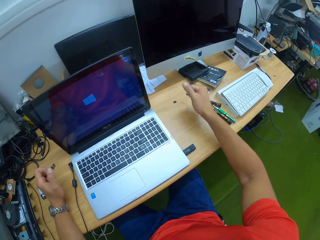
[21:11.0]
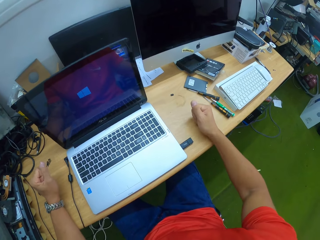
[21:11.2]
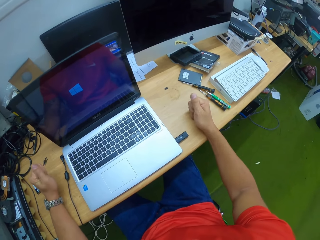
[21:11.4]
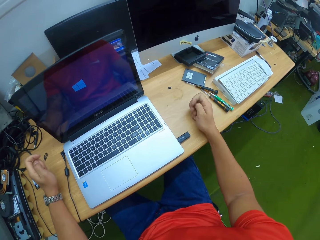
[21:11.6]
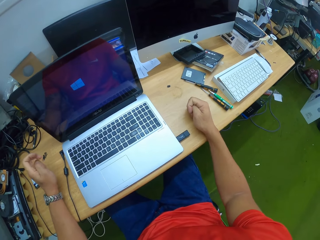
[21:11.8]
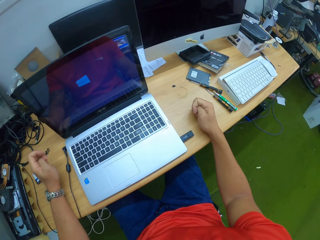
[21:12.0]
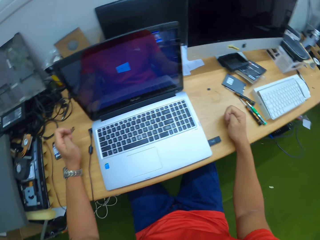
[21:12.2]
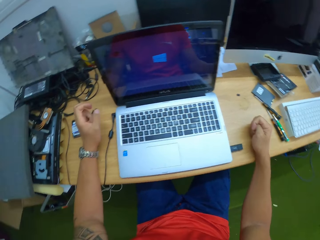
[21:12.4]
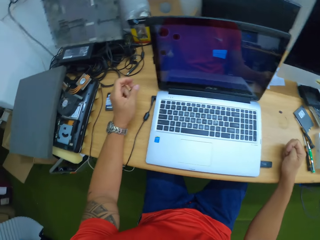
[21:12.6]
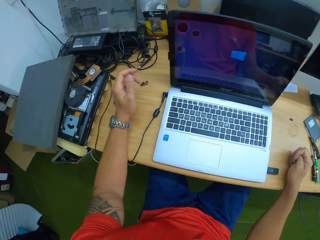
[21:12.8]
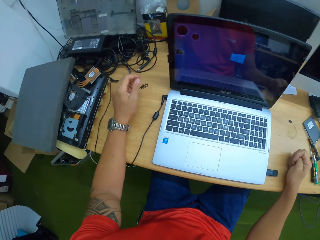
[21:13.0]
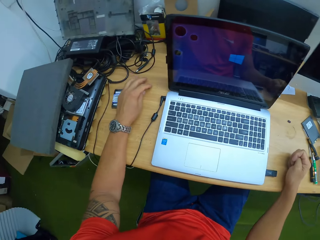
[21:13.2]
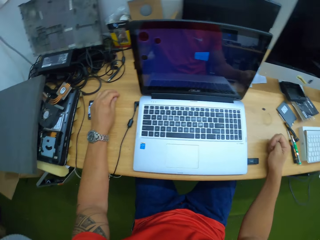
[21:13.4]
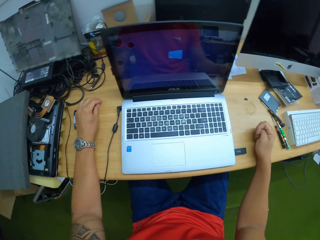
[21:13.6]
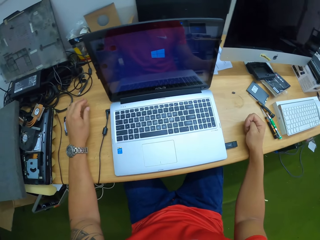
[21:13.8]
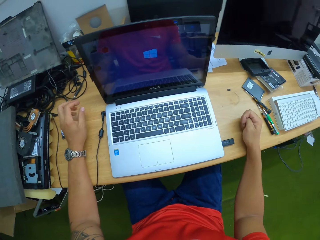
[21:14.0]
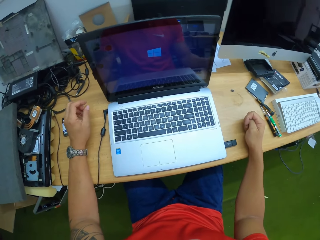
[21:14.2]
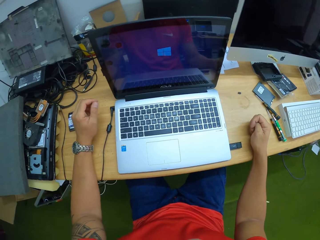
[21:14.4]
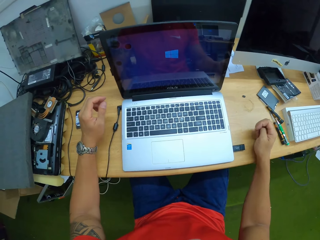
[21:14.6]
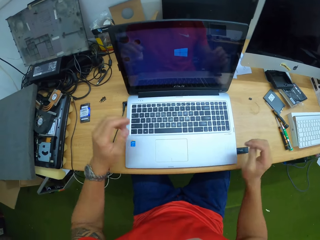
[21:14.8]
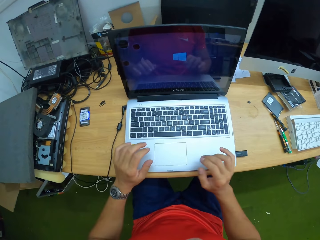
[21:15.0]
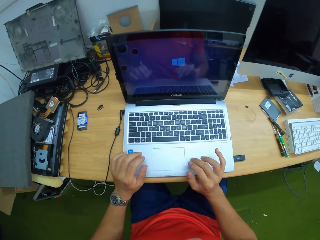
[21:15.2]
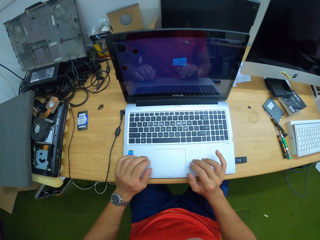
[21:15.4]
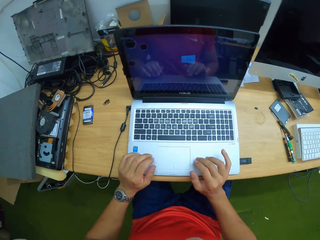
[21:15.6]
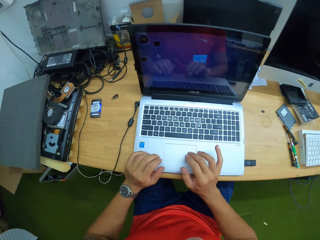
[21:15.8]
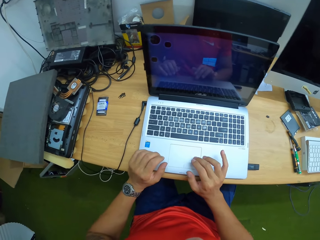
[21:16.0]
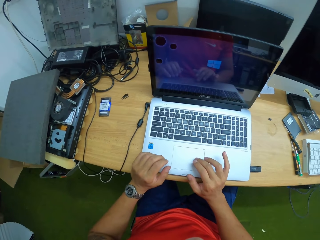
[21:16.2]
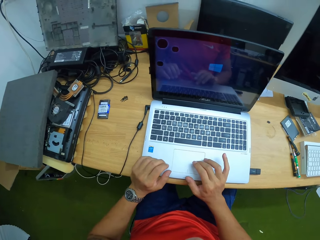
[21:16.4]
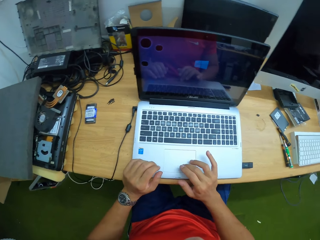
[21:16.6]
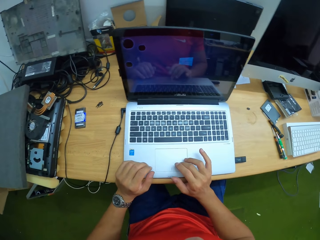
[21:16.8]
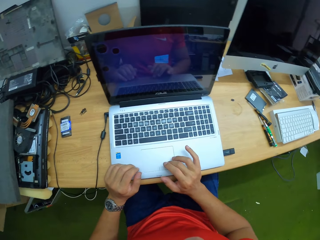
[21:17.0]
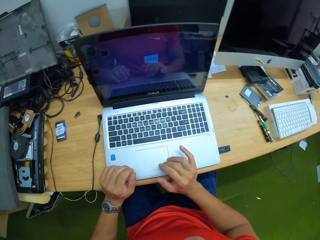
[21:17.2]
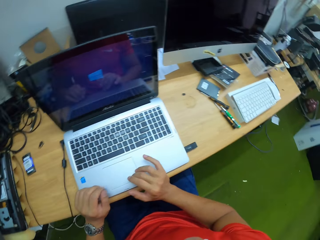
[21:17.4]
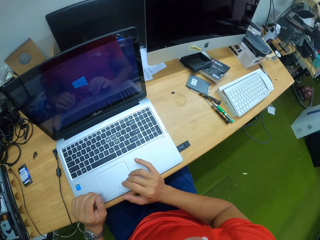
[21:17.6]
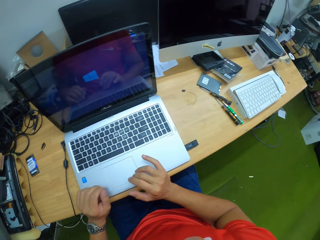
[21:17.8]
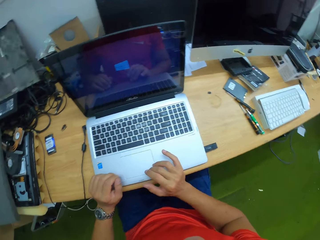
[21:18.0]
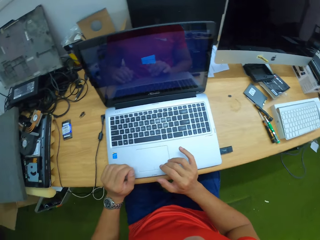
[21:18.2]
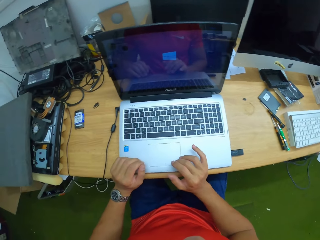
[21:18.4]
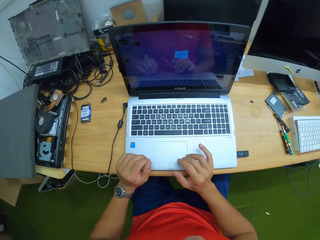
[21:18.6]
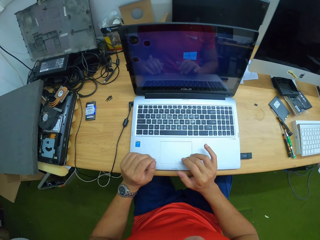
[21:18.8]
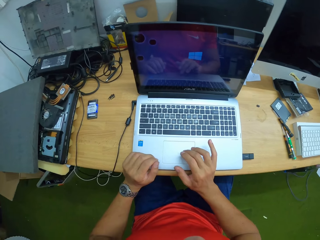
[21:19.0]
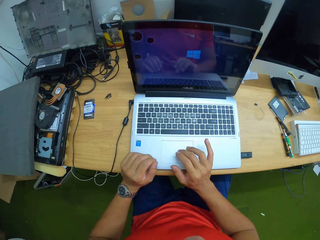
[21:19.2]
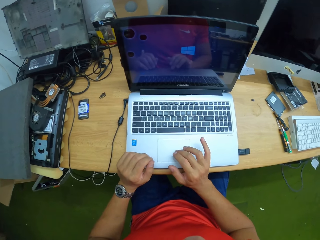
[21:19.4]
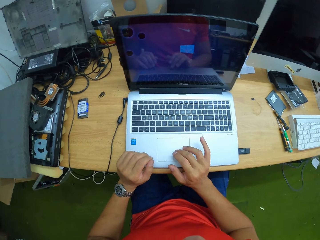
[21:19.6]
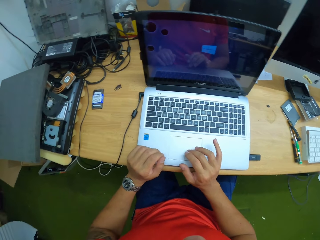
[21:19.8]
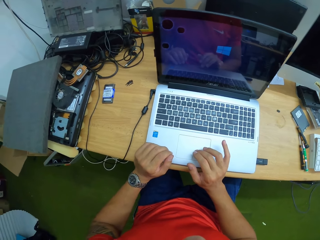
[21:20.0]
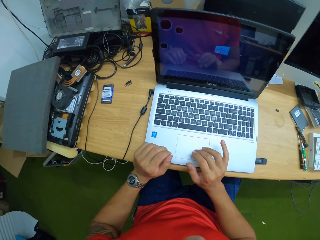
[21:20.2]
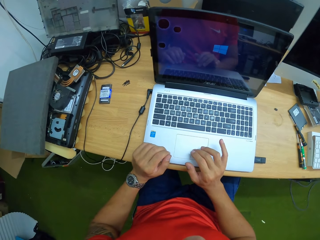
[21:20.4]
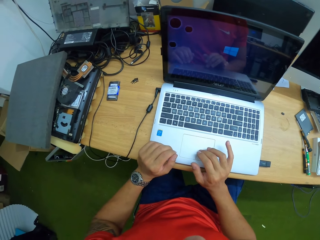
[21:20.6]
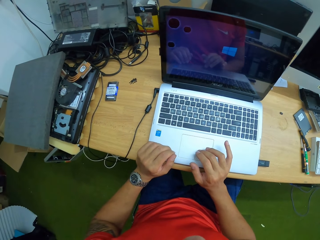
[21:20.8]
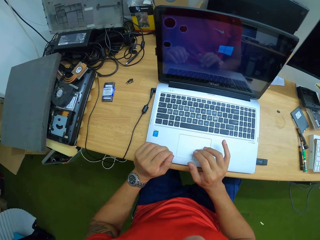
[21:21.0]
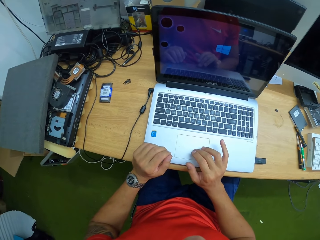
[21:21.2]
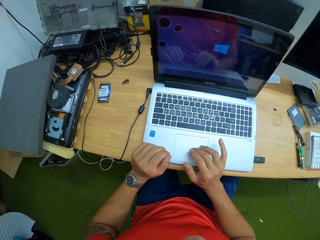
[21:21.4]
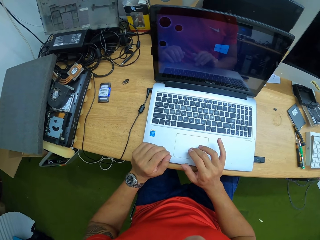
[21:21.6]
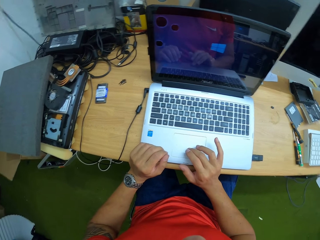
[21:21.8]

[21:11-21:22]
The camera wearer lowers his right hand on the table. He touches something on the table. He operates the trackpad of the laptop with his right middle finger and scrolls on the touchpad.

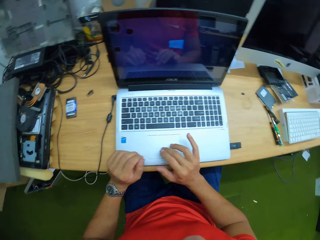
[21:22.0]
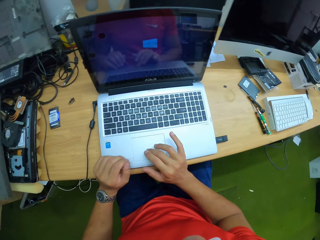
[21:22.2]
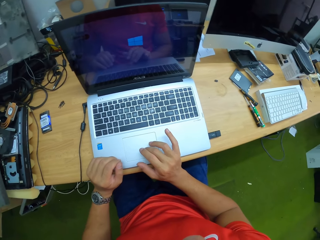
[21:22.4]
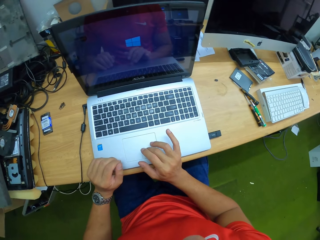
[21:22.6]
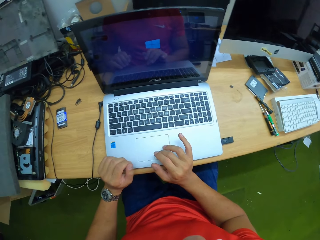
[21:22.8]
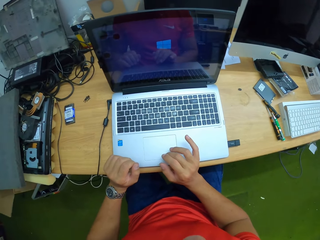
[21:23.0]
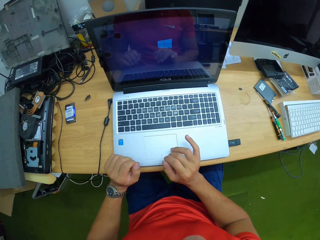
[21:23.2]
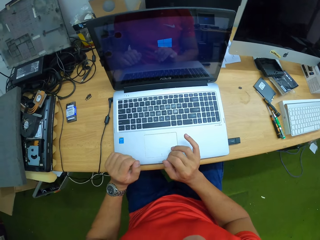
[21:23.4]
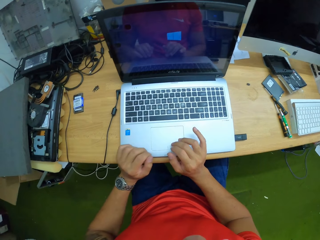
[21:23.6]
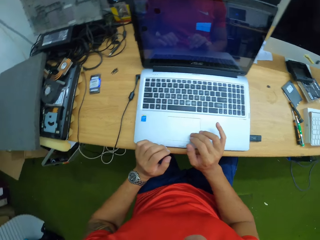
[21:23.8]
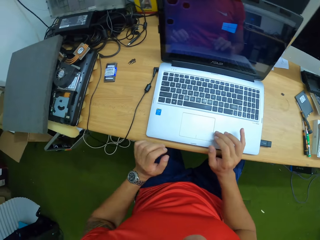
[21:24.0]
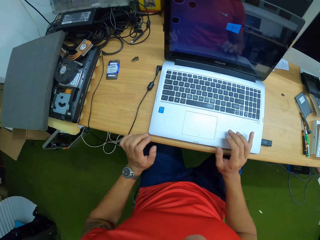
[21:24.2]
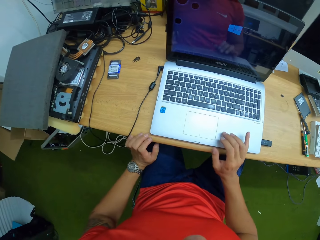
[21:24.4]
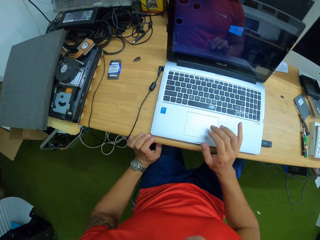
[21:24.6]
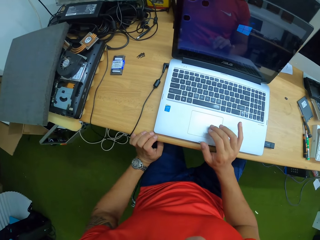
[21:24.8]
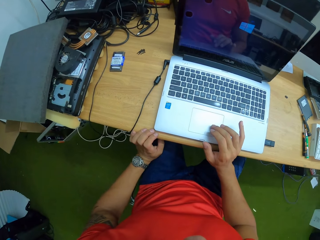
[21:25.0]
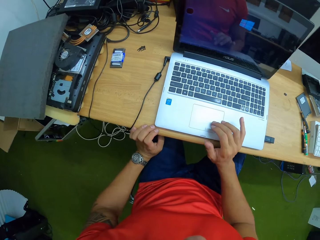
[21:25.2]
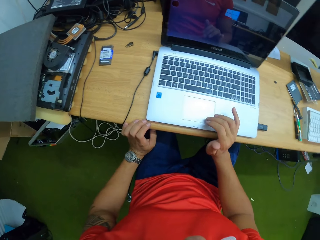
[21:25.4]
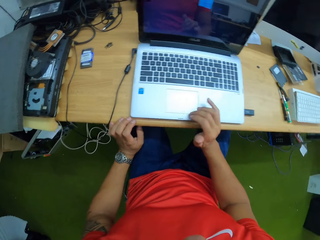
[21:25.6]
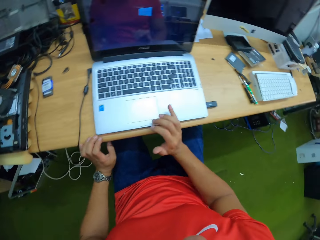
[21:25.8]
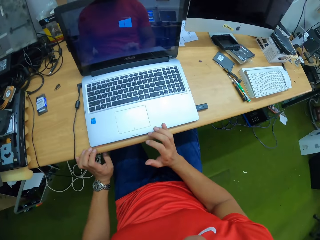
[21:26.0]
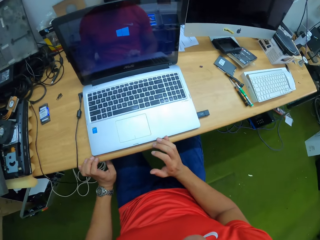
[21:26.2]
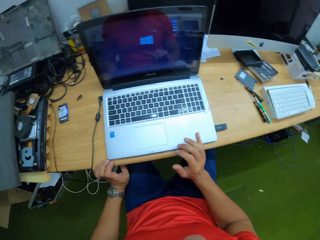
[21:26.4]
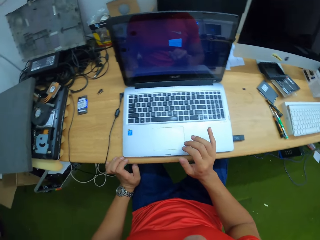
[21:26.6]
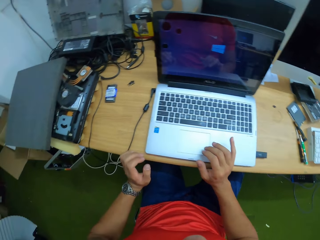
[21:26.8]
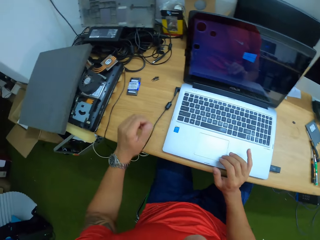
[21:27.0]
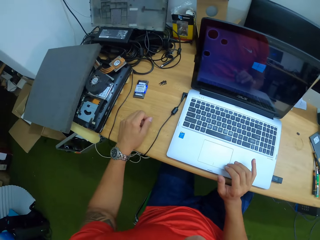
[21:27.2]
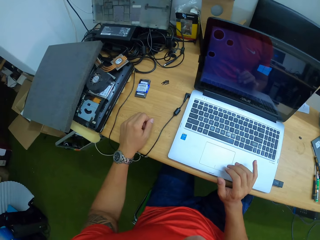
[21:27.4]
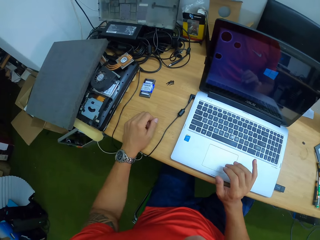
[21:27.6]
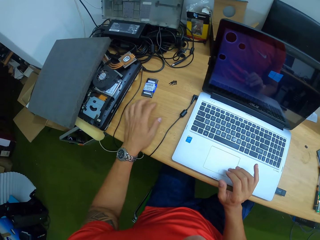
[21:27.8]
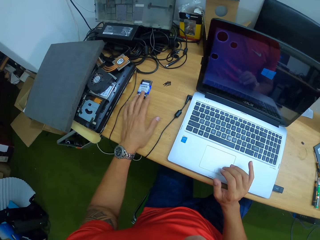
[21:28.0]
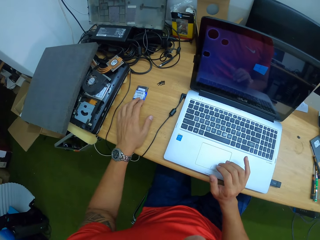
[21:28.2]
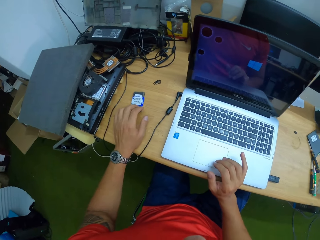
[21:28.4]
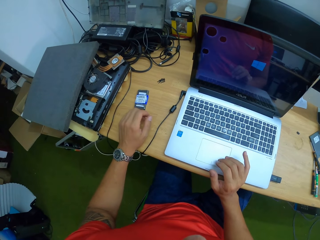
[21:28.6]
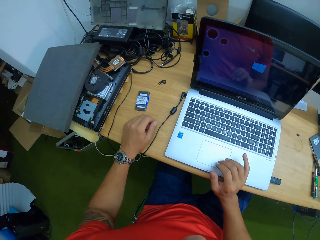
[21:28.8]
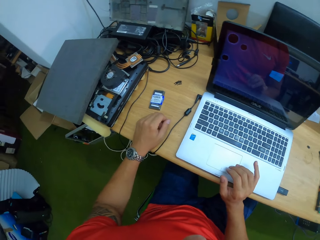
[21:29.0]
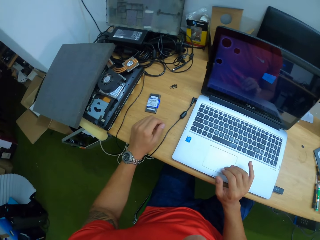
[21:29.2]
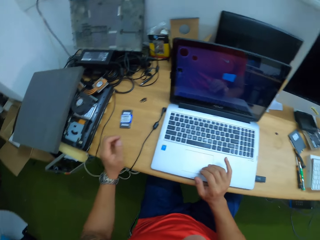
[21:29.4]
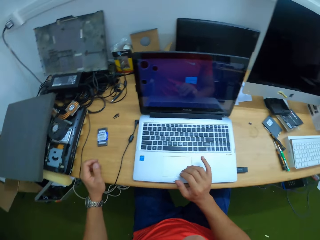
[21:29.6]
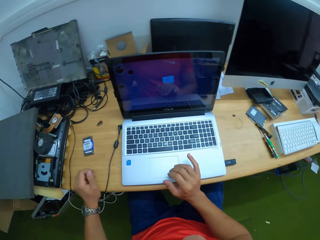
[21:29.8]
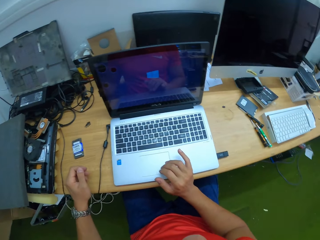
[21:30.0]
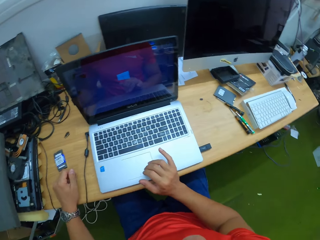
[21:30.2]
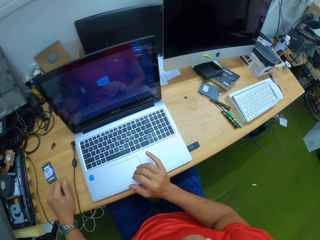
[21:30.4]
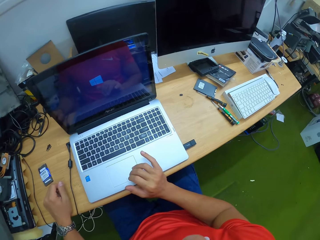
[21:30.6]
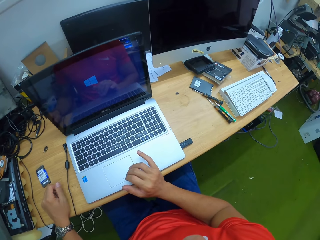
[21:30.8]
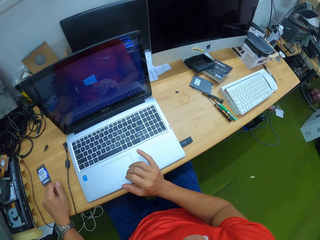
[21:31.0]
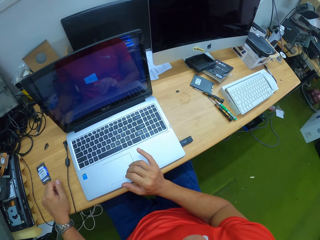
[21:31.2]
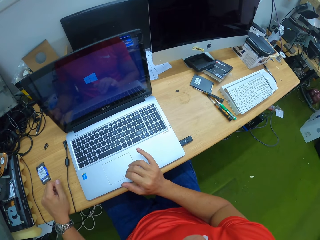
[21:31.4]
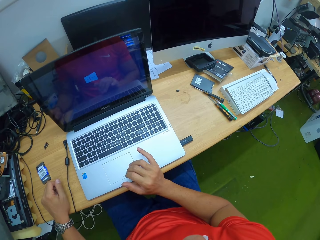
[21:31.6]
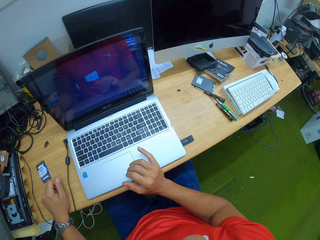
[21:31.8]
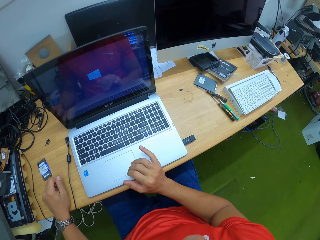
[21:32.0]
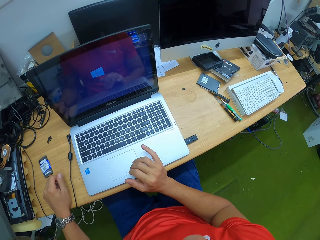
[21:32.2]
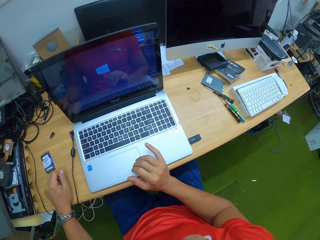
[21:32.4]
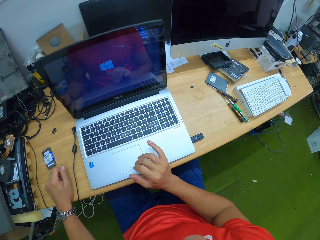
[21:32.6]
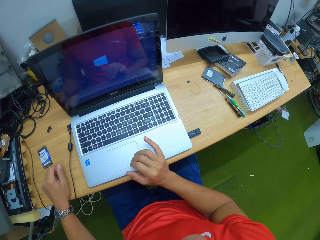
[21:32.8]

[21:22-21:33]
The camera wearer adjusts a VGA adapter on the table with his left hand.
